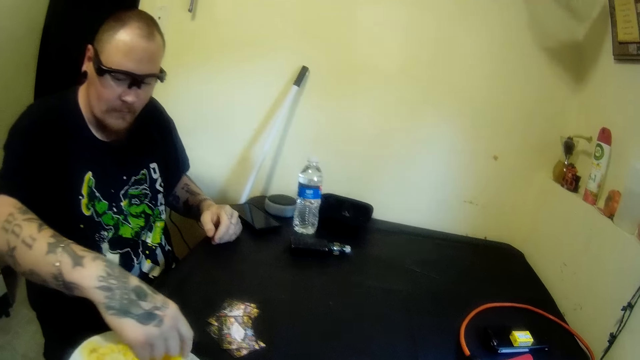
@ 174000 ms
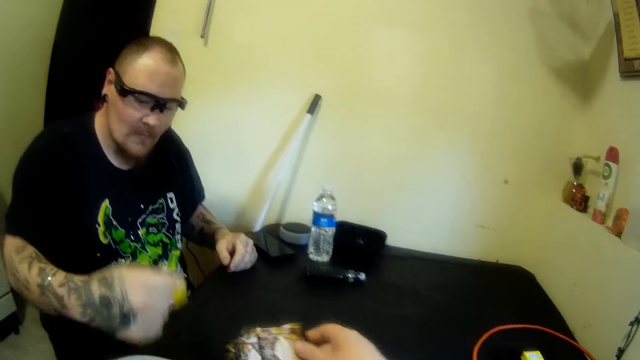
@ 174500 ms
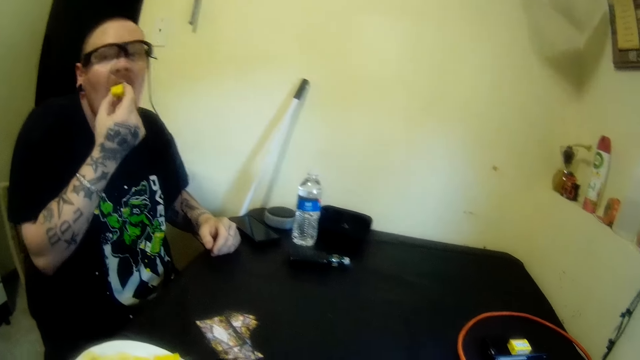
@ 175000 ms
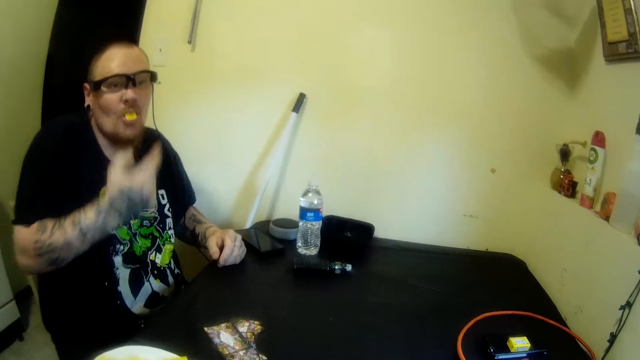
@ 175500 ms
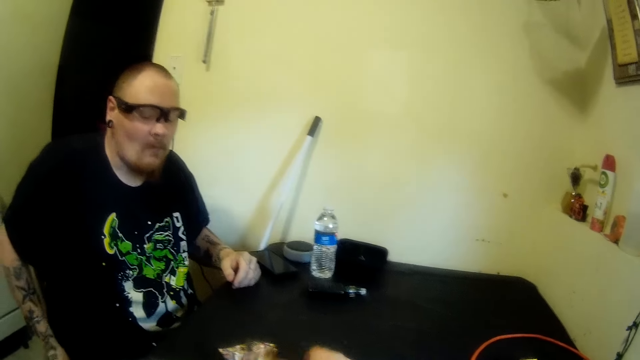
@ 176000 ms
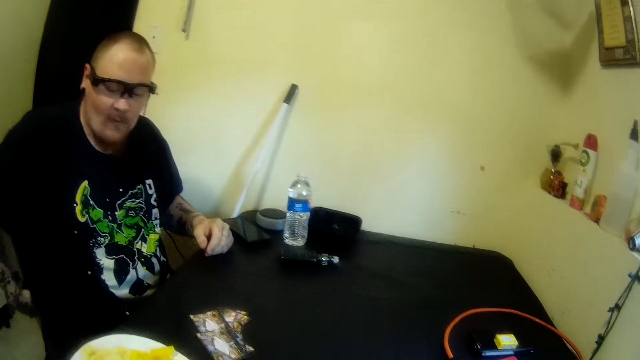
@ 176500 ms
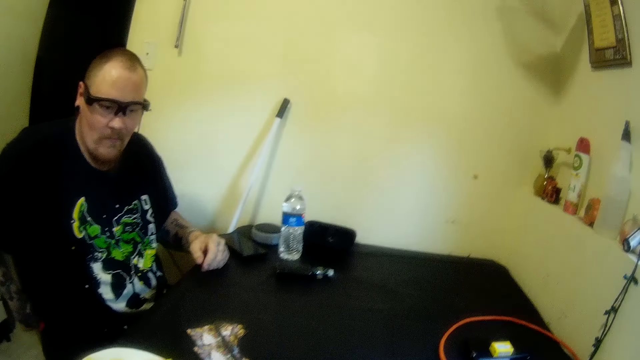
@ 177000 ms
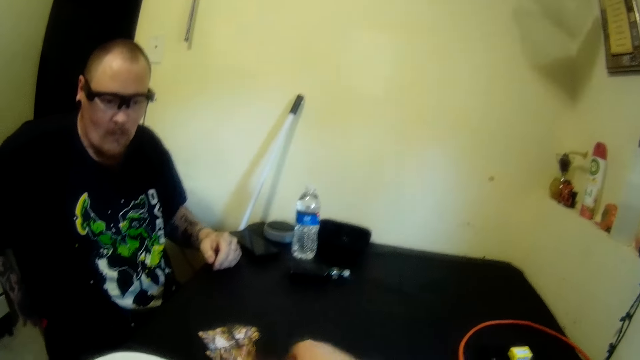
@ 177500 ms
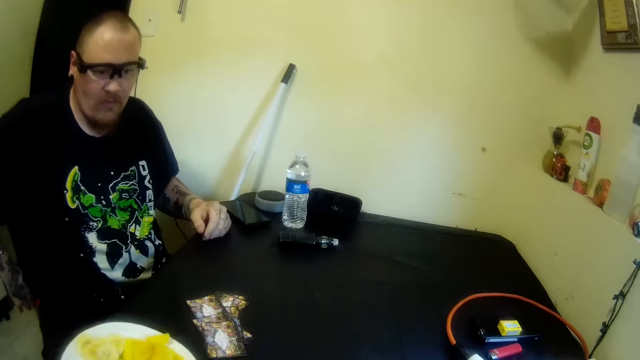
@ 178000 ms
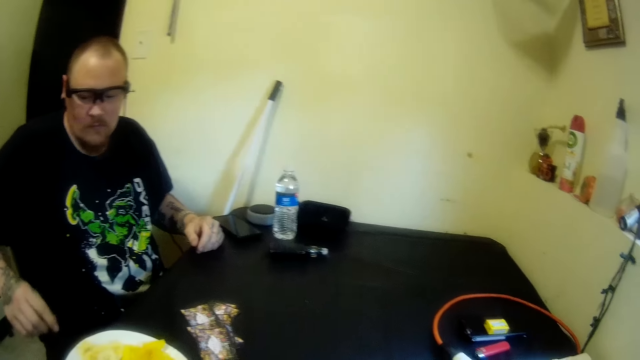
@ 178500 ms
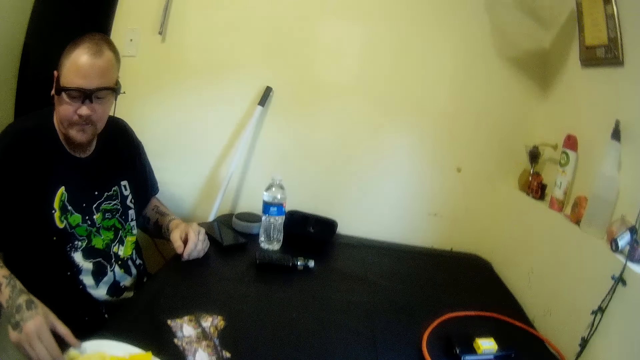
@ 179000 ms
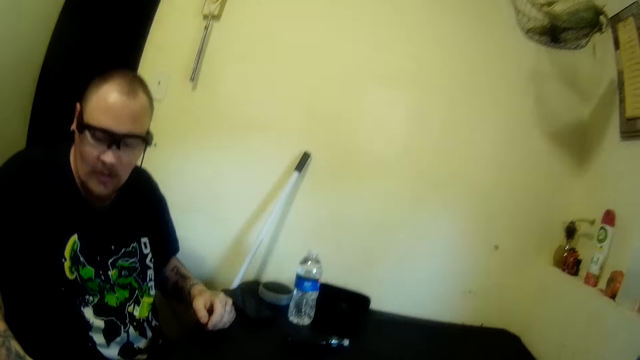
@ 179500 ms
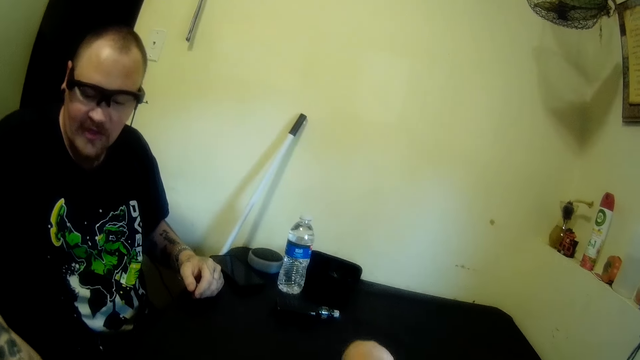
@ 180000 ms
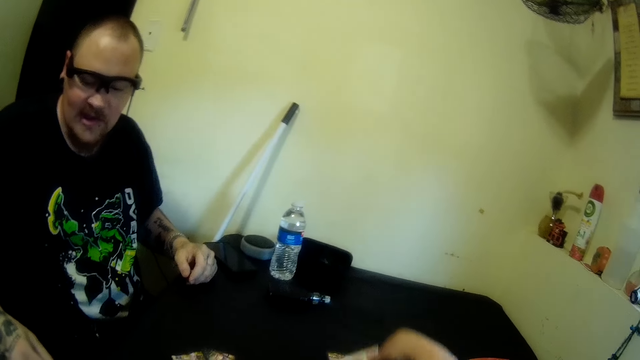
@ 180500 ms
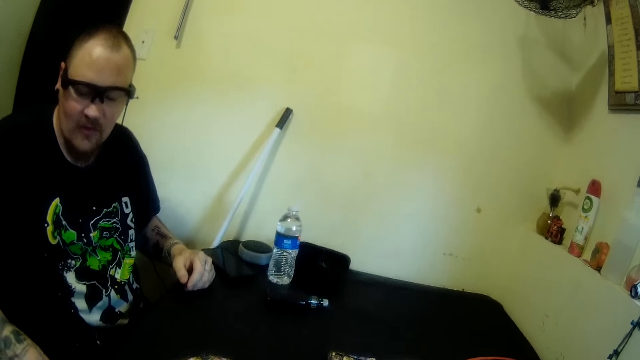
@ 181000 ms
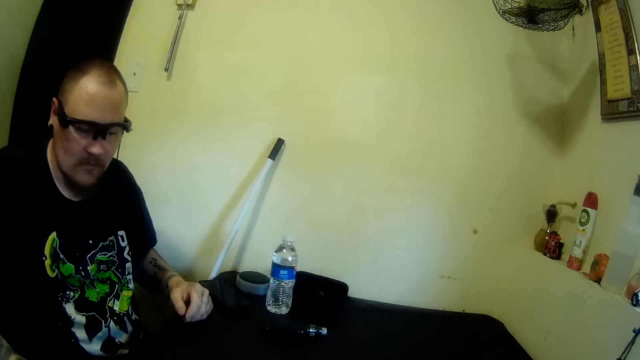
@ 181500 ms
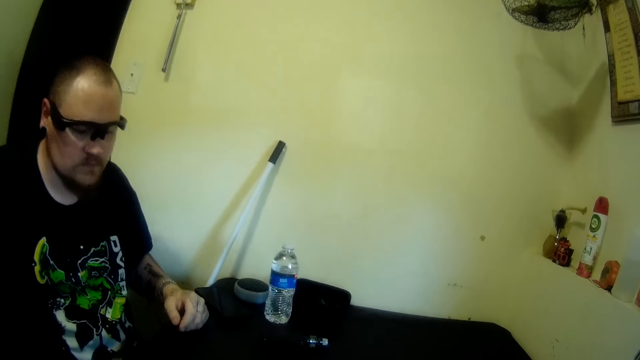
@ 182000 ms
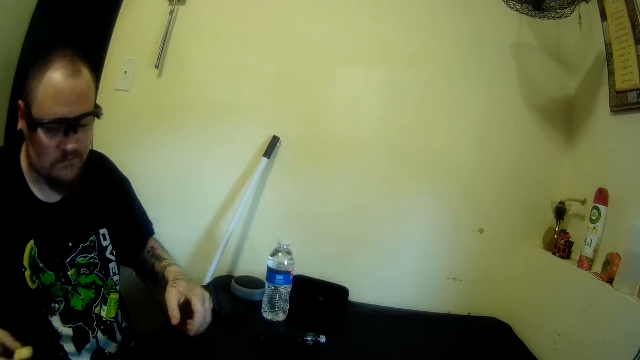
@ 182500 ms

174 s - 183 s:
A man picks a slice of plantain or mango from the plate on the table with his right hand. The camera wearer throws the cards on the table. The man puts the plantain in his mouth with his right hand. The man eats the mango. The man wipes his hand on his trouser. The camera wearer drops the cards on the table with her right hand.

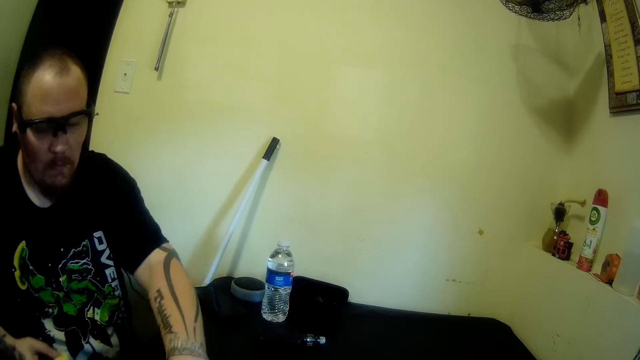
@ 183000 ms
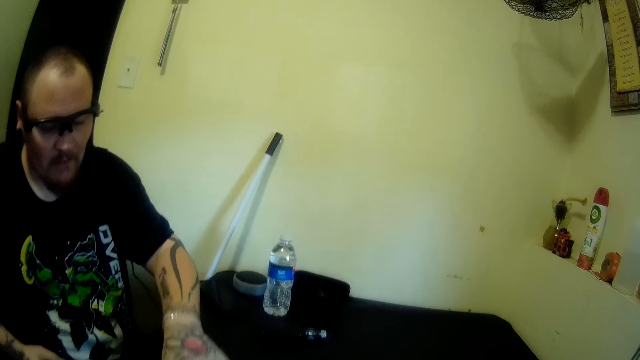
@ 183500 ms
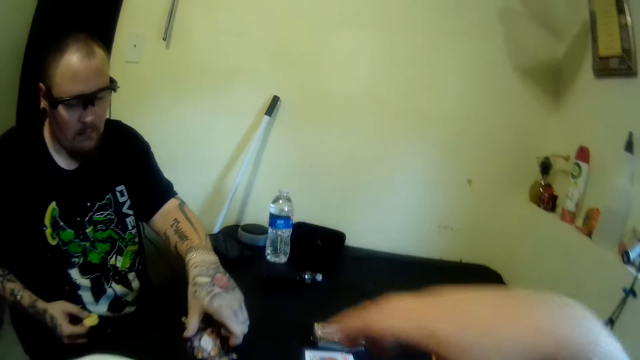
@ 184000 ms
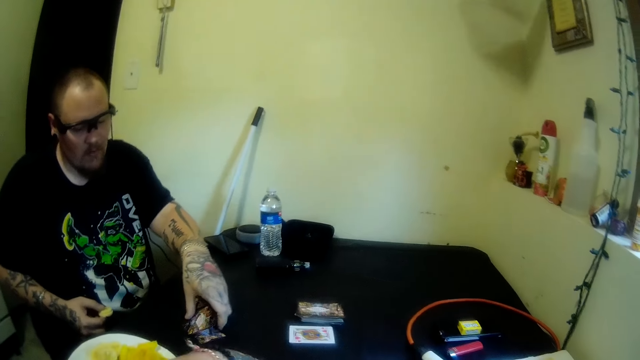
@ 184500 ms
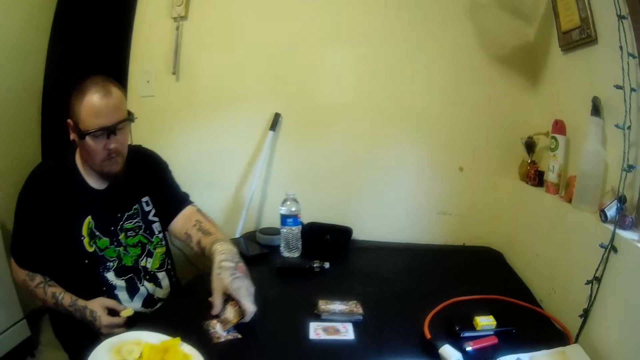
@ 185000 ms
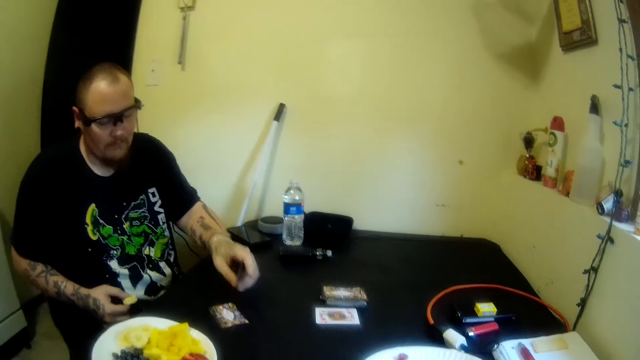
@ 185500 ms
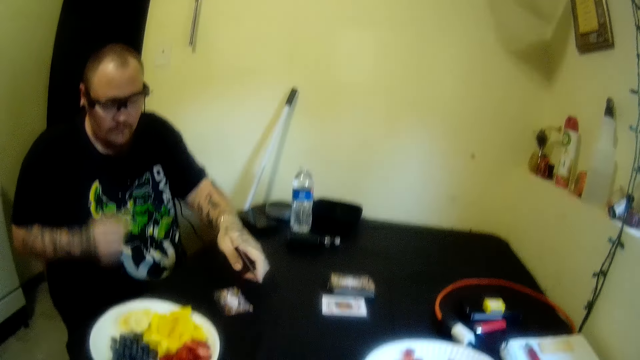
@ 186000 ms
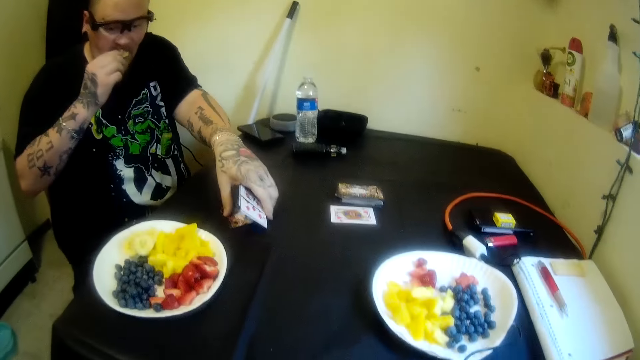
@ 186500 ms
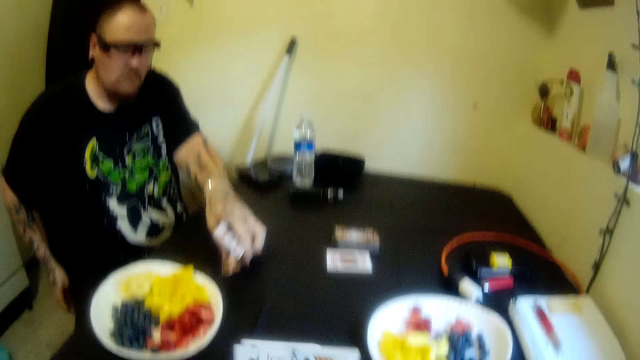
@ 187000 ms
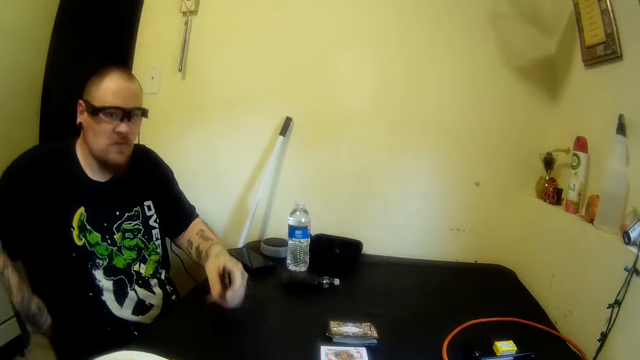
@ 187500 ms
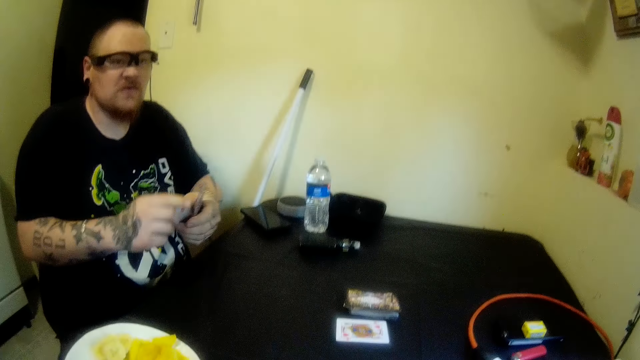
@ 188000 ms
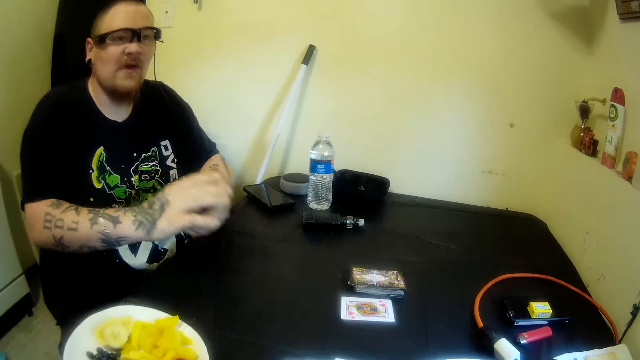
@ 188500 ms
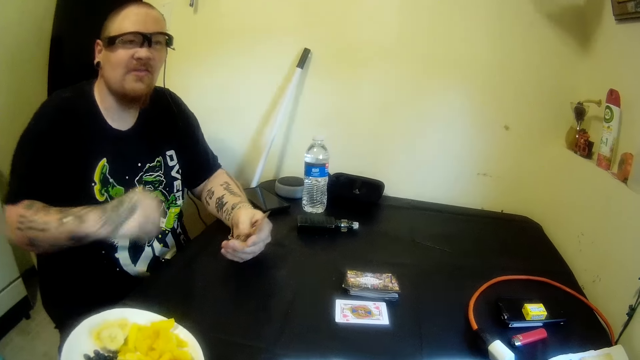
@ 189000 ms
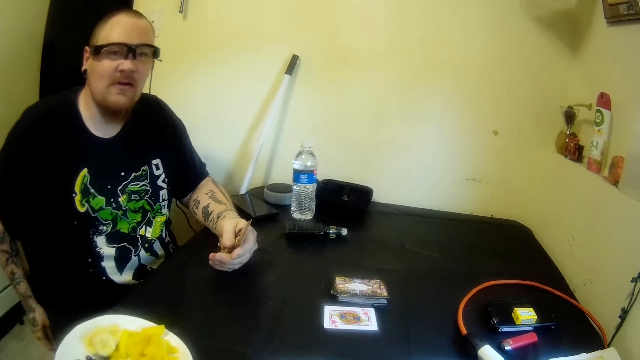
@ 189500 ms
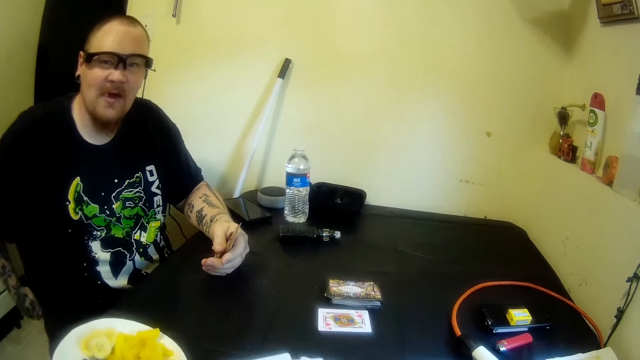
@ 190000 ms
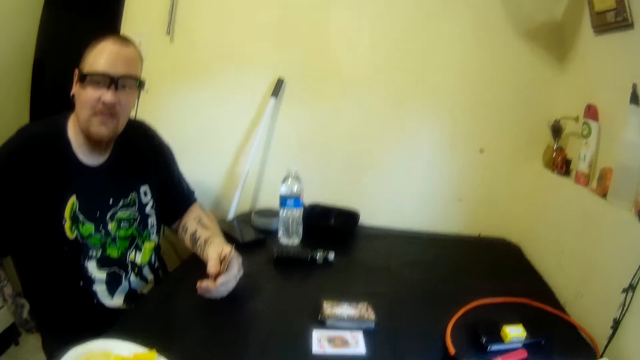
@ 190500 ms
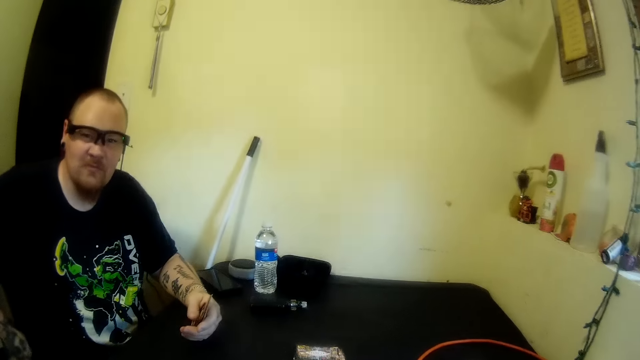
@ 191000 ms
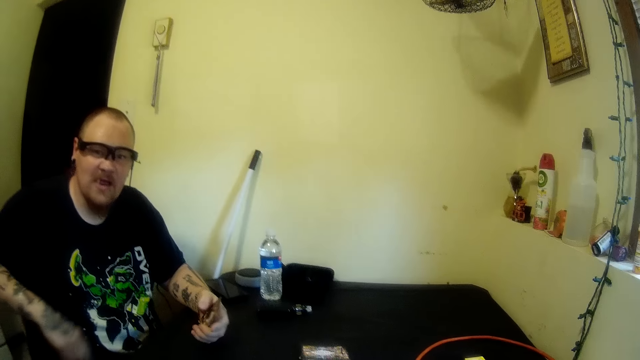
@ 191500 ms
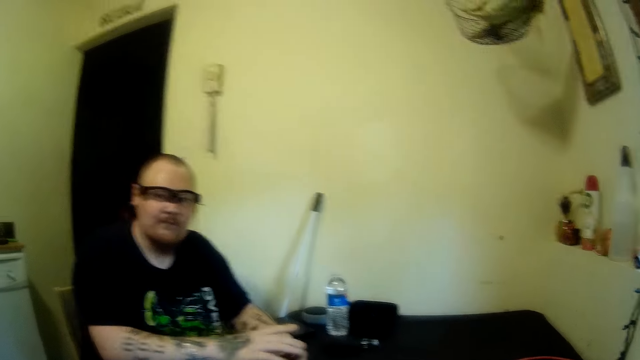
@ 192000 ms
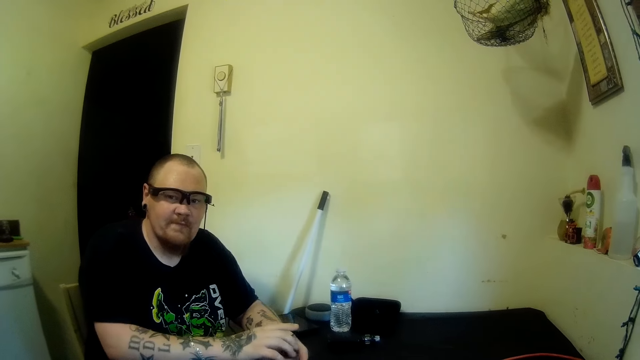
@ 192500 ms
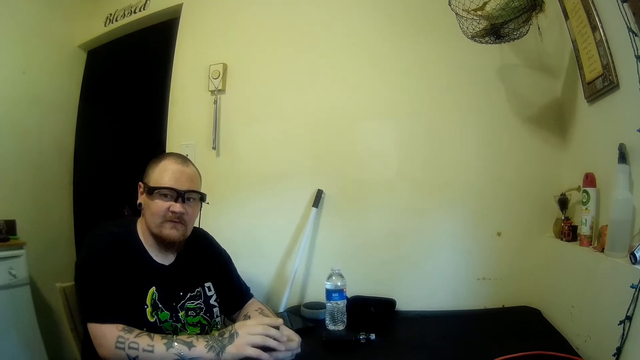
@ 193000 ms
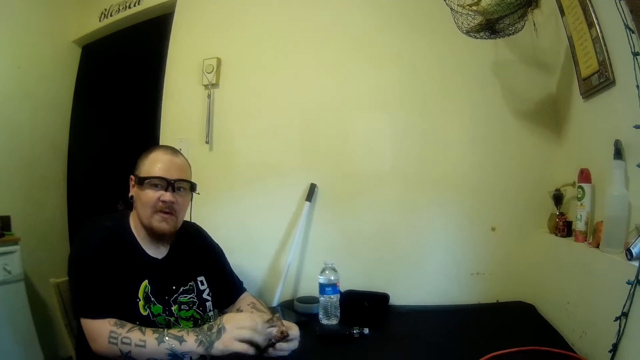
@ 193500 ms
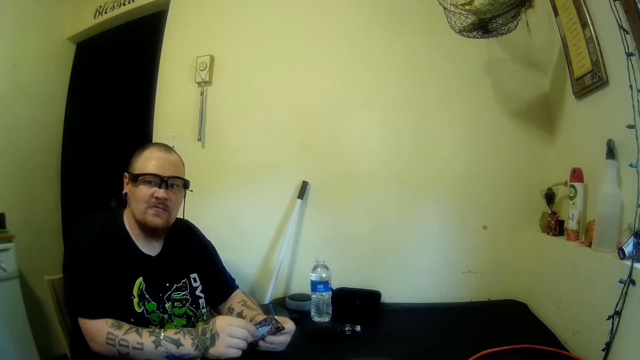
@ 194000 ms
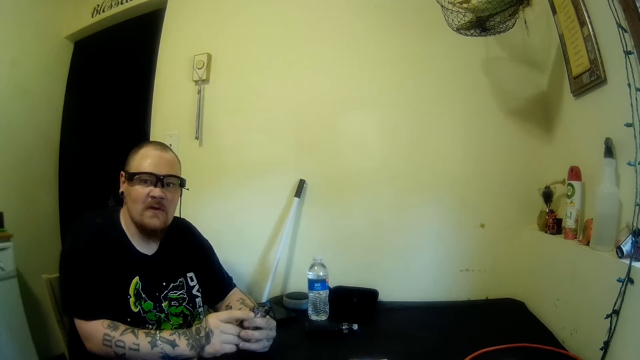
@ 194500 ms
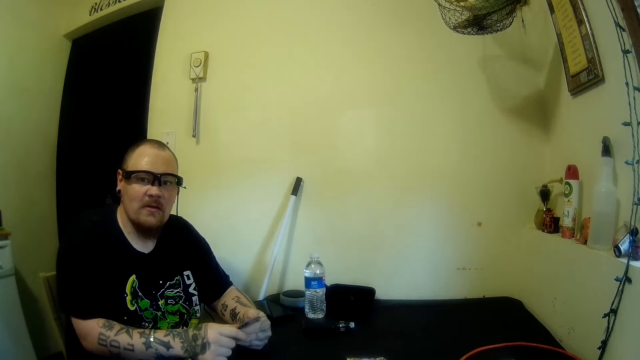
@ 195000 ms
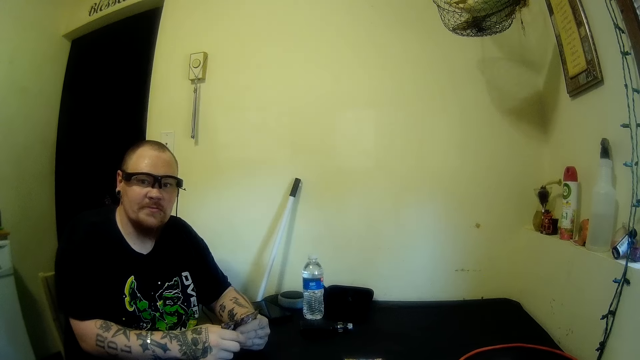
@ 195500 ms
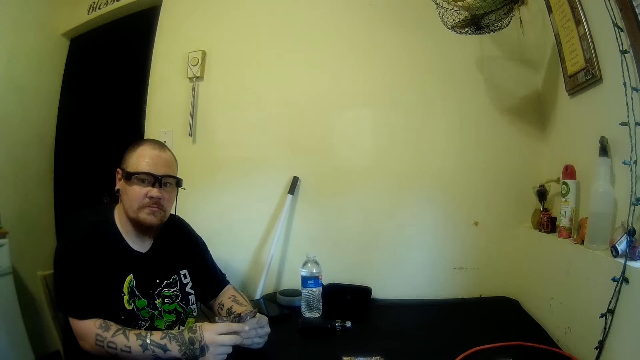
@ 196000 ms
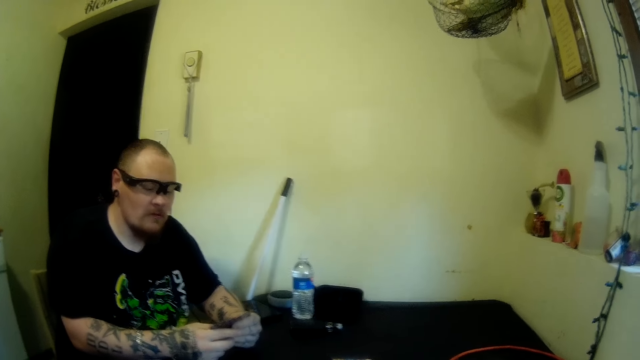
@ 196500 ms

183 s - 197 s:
A man picks some cards from the table with his left hand. The man holds a mango. The man puts the plantain in his mouth with his right hand. The man eats the mango. The man wipes his hand on his cloth. The man adjusts the cards in his hands. The man holds the cards. The man wipes his hand on his cloth. The man holds the cards.
